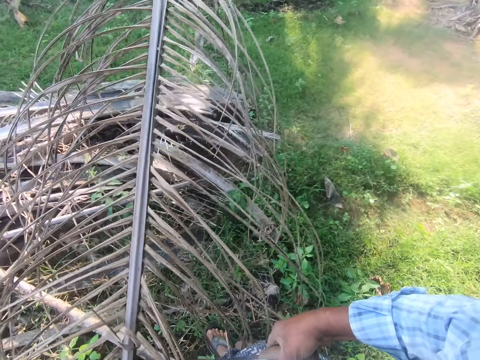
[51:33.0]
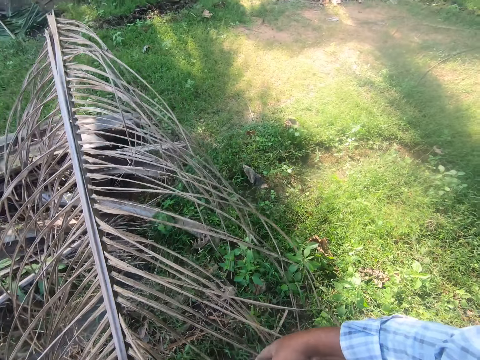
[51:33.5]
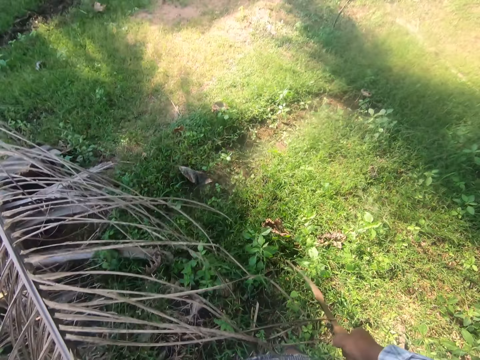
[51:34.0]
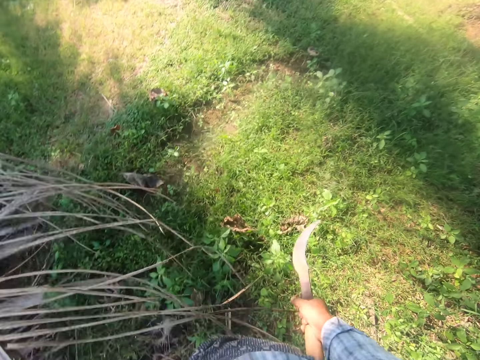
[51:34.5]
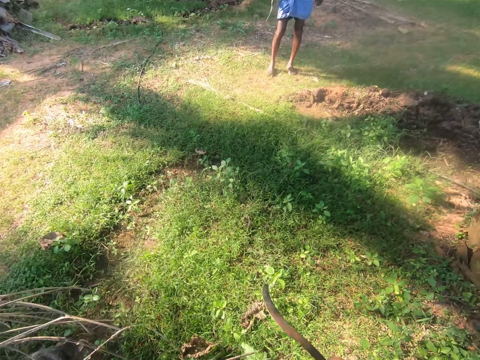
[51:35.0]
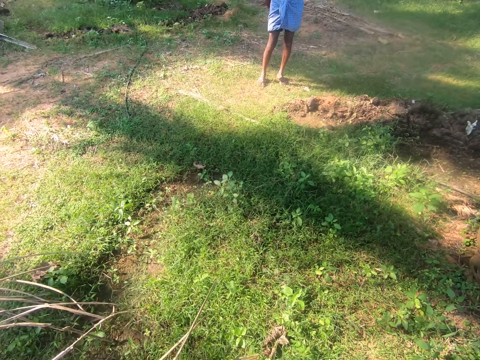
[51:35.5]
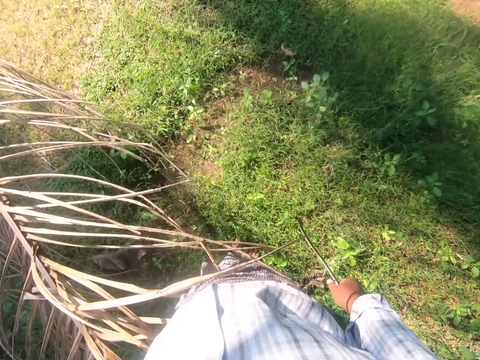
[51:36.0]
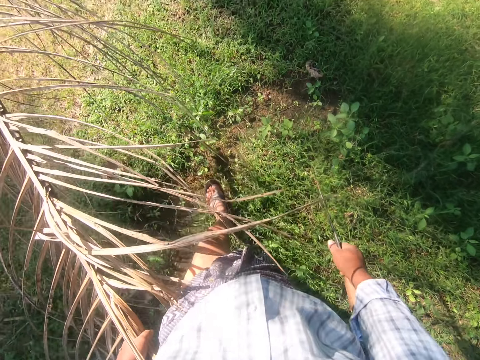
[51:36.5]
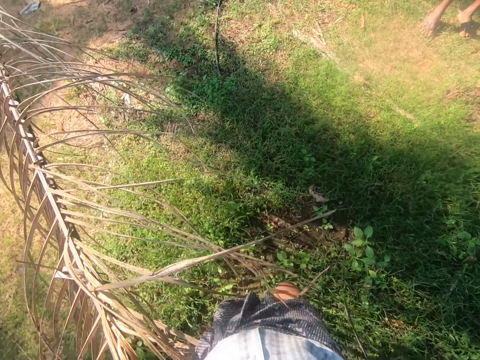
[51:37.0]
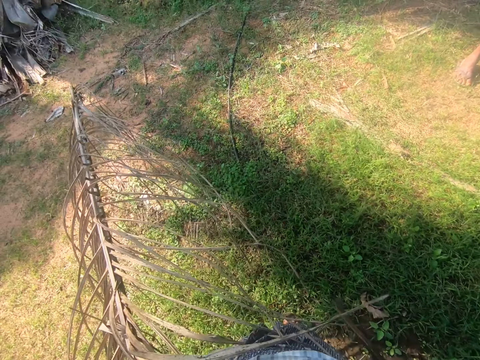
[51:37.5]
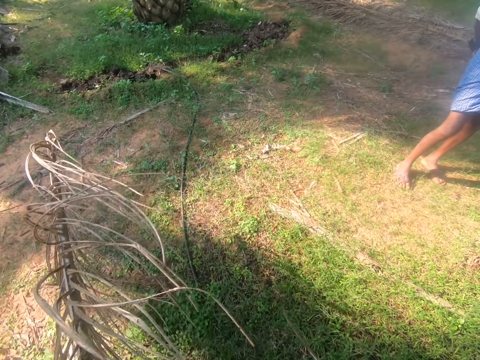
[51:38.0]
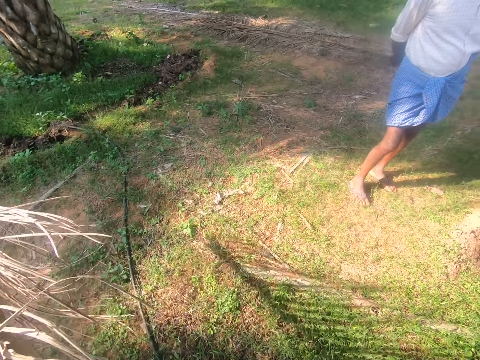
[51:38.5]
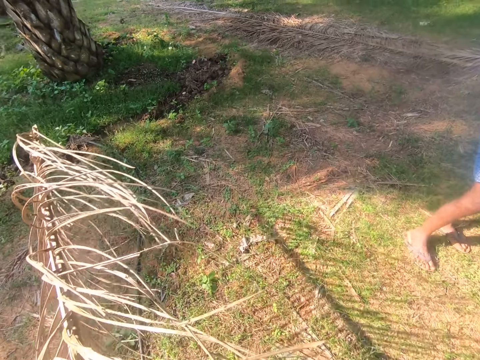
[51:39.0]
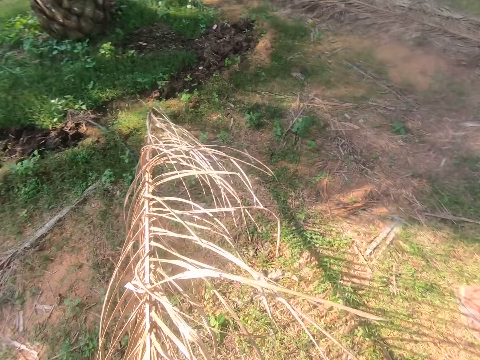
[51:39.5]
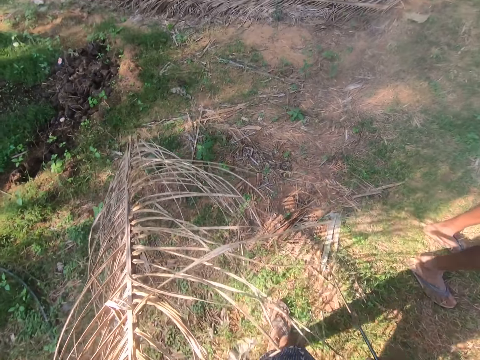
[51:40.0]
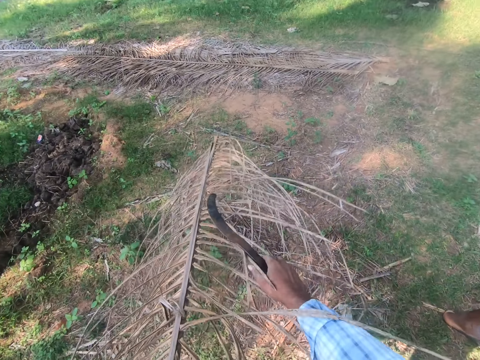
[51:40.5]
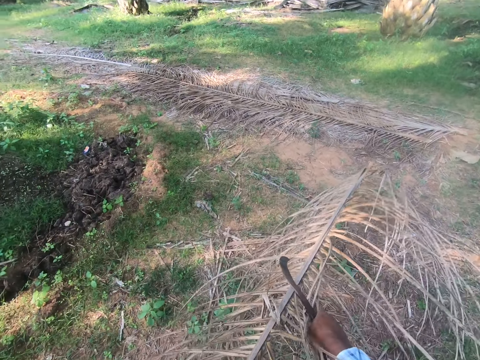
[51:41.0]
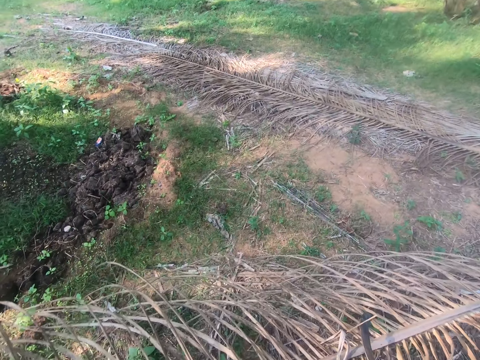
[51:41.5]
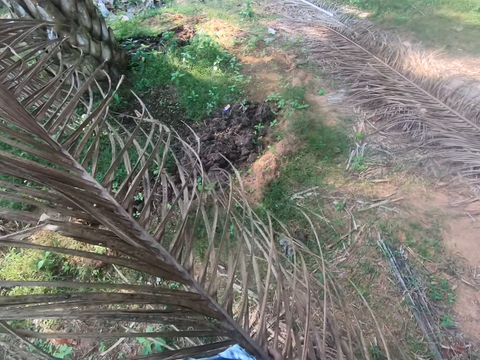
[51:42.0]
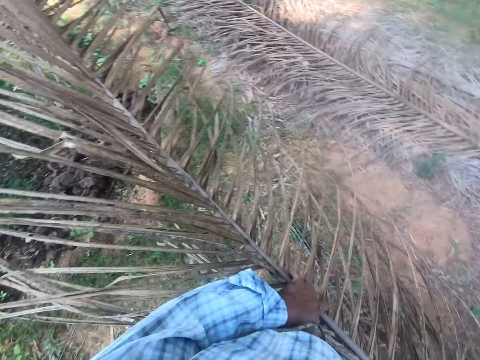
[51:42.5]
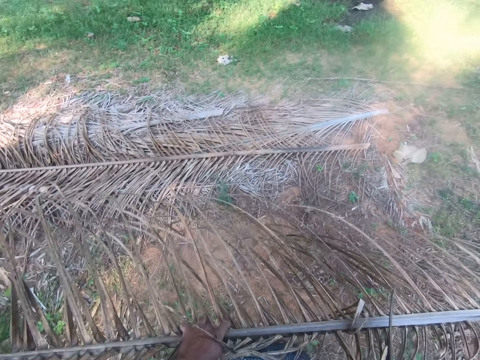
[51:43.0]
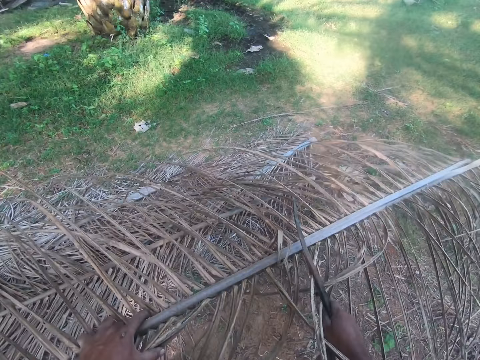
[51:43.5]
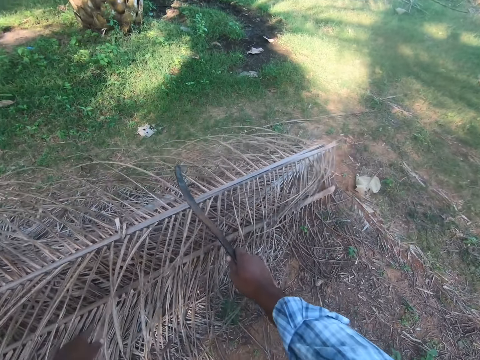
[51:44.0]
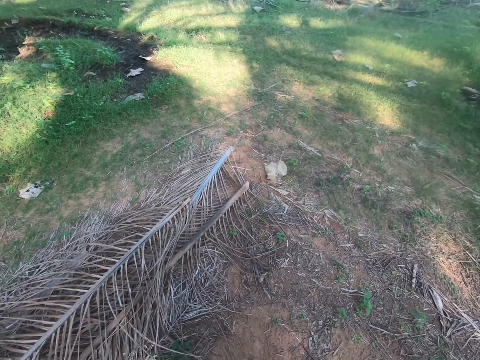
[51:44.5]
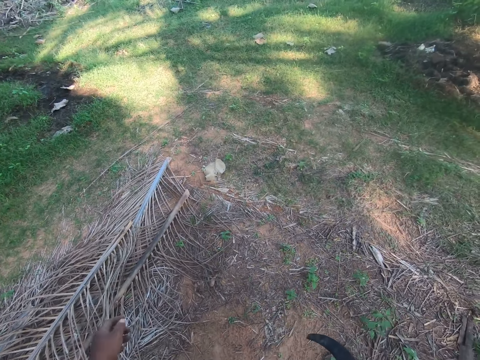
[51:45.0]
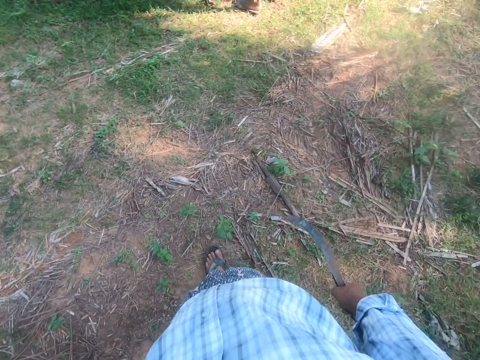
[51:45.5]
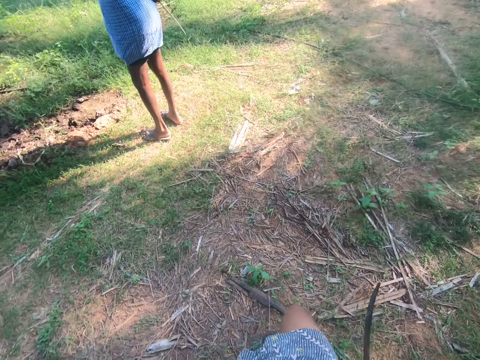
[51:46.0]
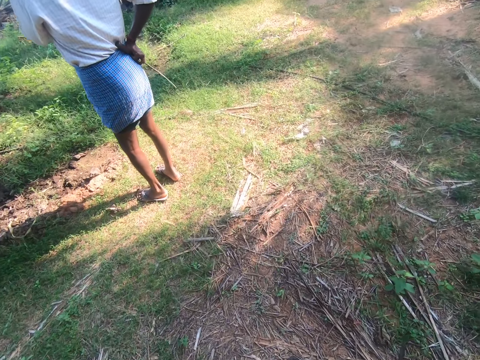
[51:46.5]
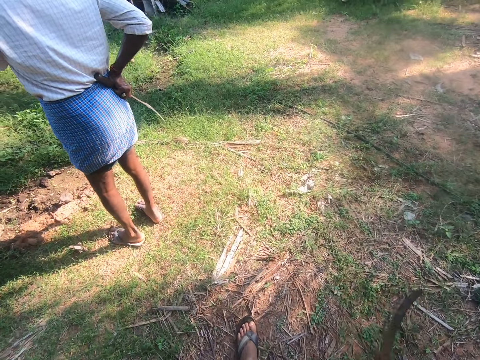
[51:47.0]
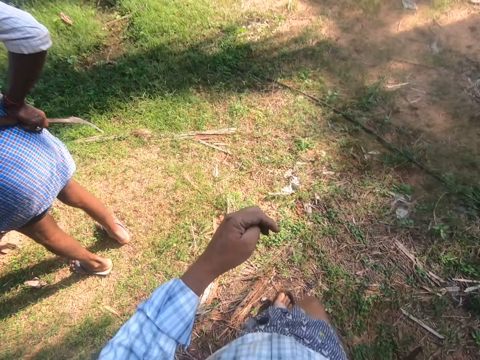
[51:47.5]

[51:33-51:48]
The camera wearer holds the coconut tree branch or palm frond. He looks around. A man looks around and moves his hands backwards. The camera wearer carries the palm frond with his left hand. He walks to a pile of palm fronds. The man stands close to the camera wearer. The man stands close to the camera wearer again. The camera wearer turns the coconut tree branch. He drops the palm frond on the ground. He looks around. The man stands close to the camera wearer. The camera wearer walks through the plantation.

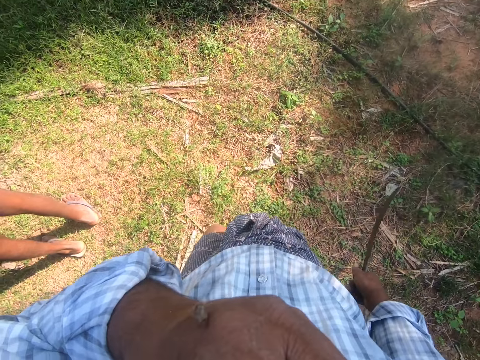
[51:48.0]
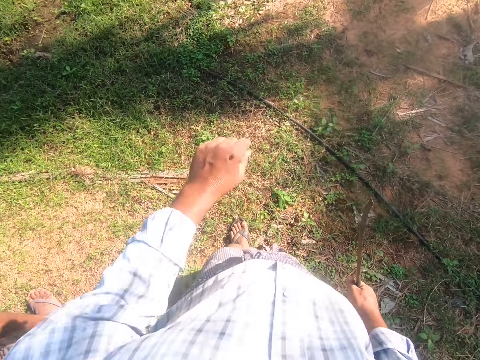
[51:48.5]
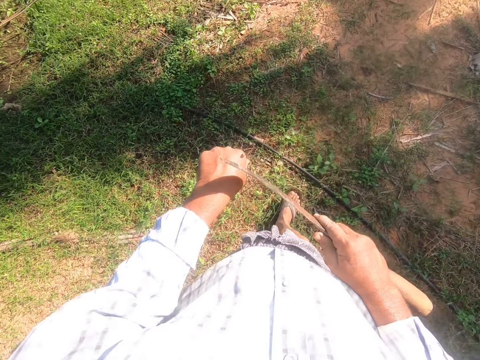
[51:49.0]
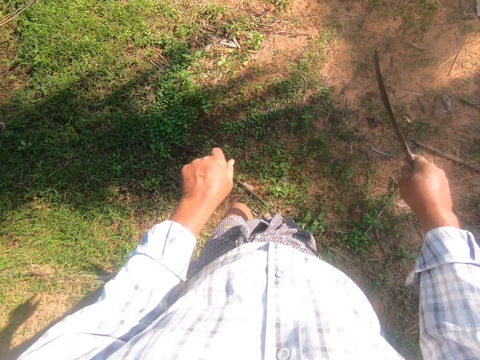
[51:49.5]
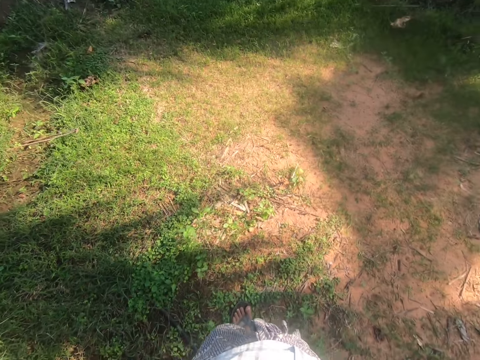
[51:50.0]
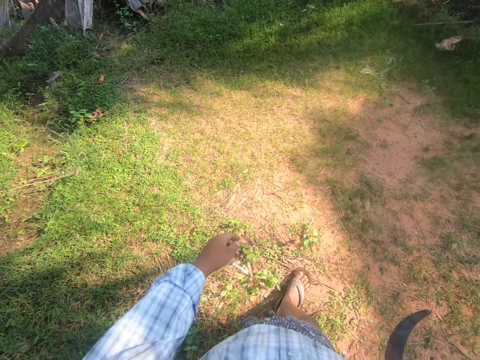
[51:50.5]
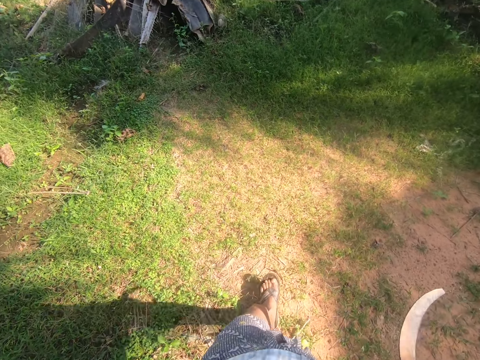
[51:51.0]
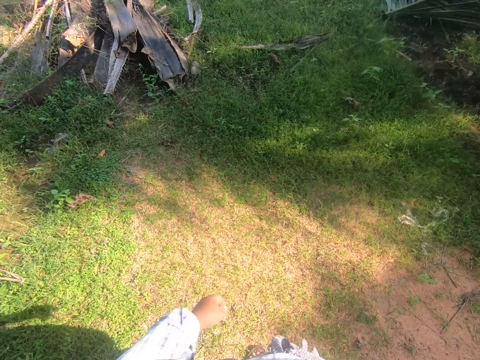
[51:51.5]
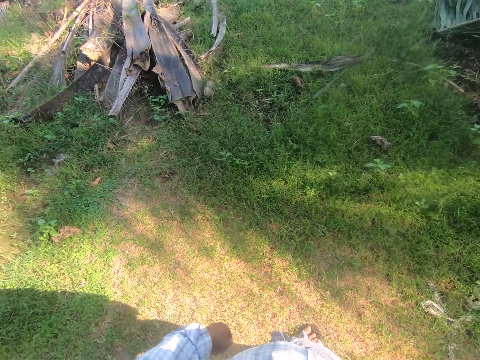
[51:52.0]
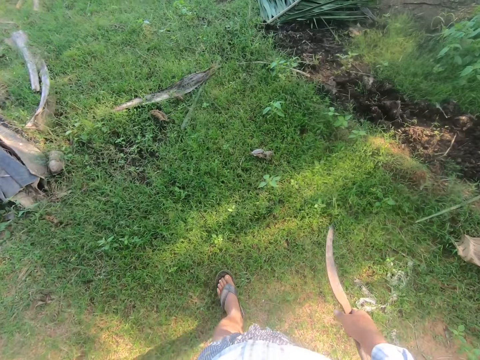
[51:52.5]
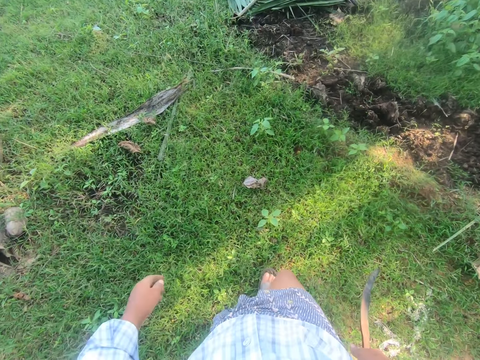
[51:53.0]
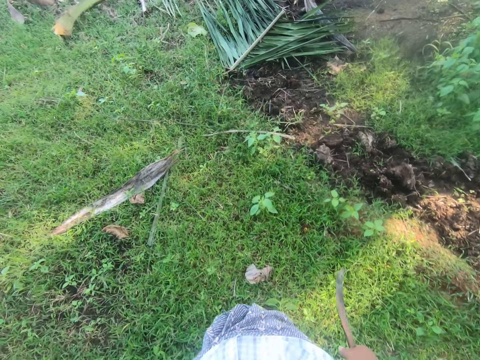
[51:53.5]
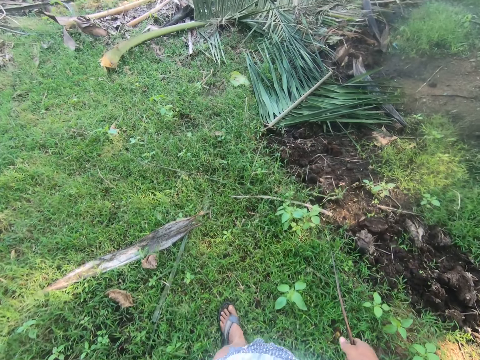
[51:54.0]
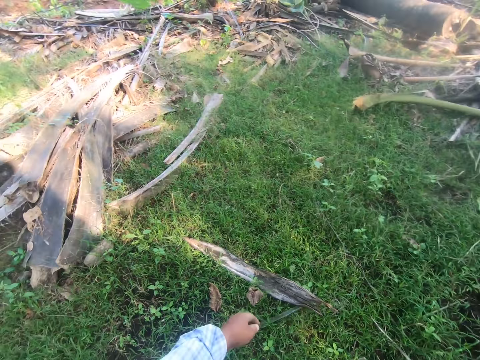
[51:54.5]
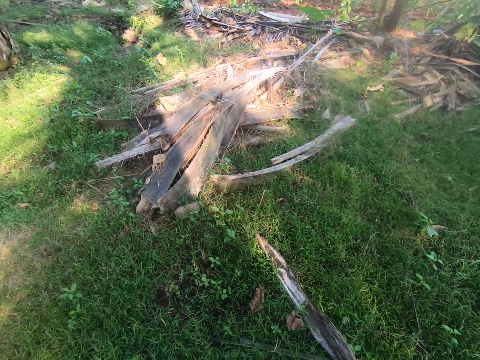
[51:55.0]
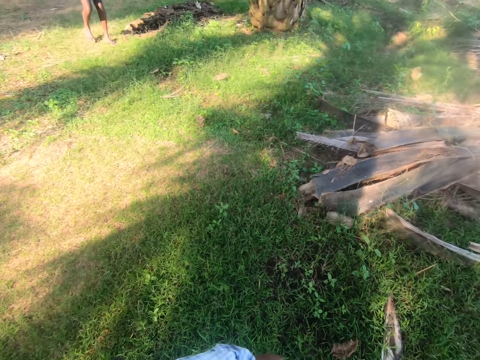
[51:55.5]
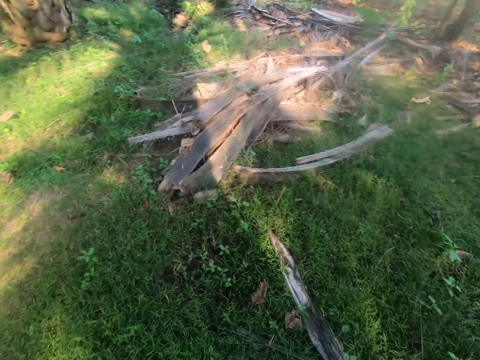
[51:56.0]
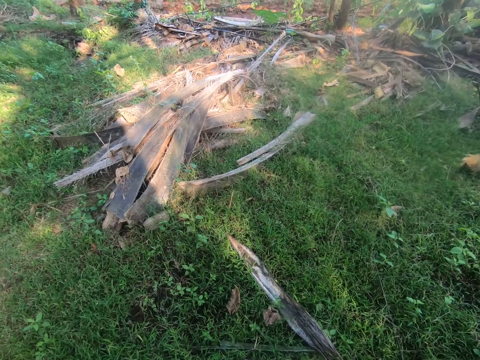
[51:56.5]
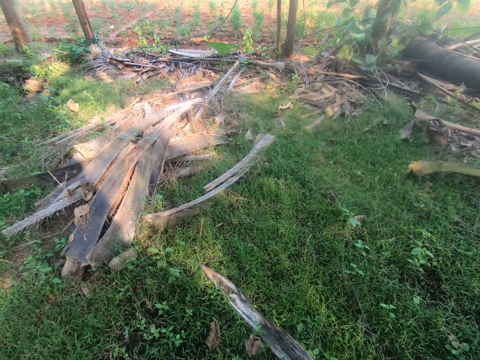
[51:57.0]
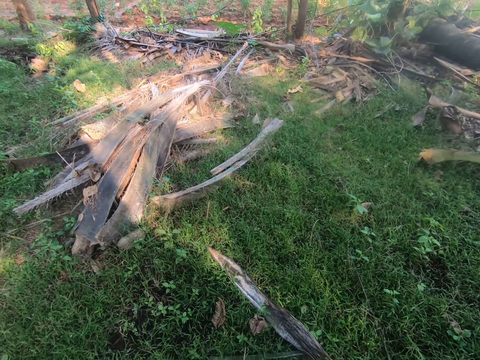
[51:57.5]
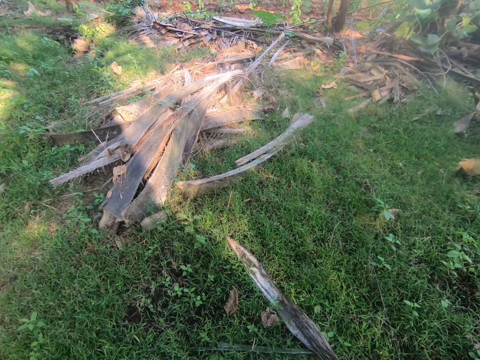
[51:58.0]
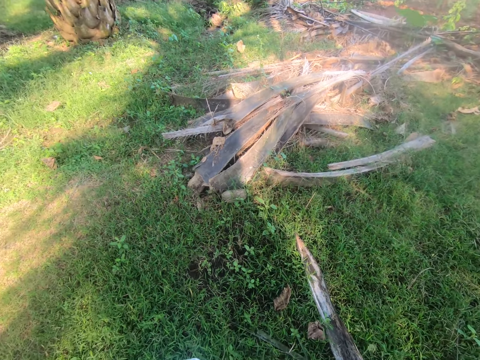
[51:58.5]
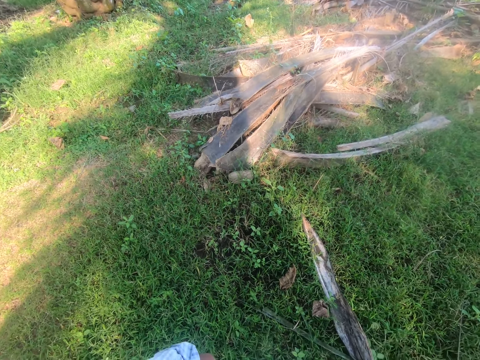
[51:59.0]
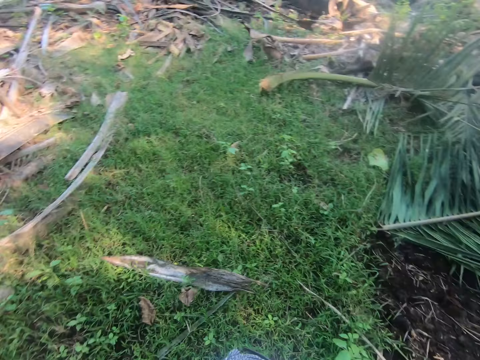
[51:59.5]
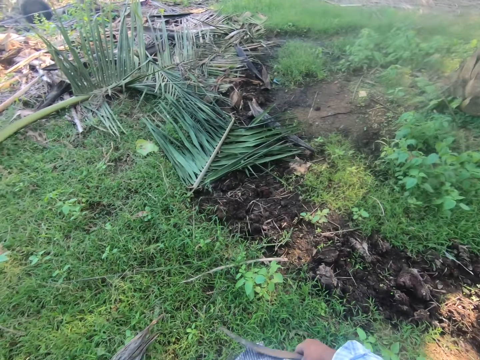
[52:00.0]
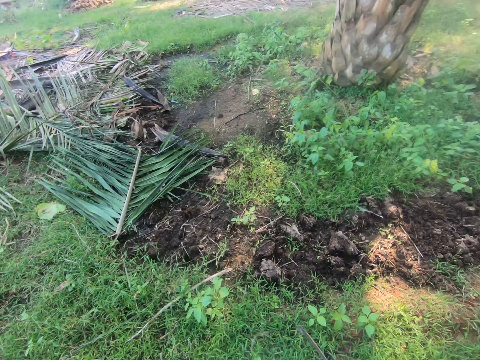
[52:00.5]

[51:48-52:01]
The camera wearer touches his face. He brushes off an insect on his left hand with the sickle in his right hand. He walks around and looks around. A man walks around. The camera wearer looks around.
